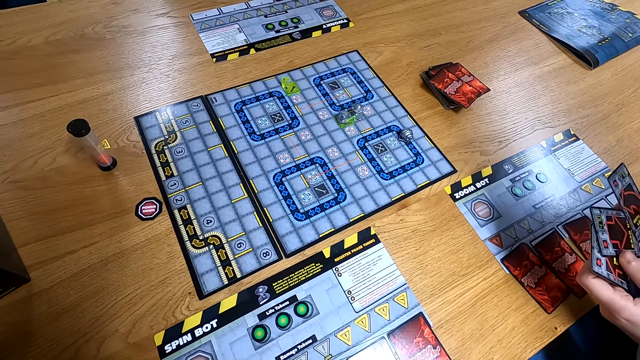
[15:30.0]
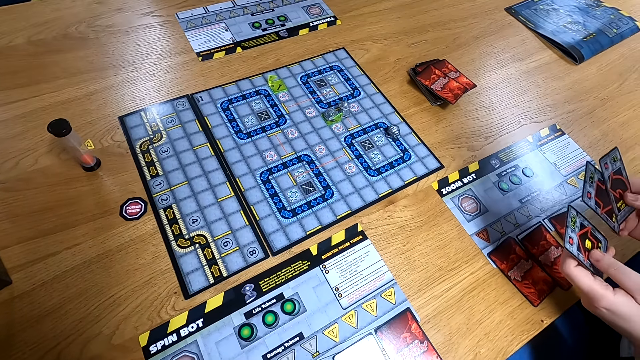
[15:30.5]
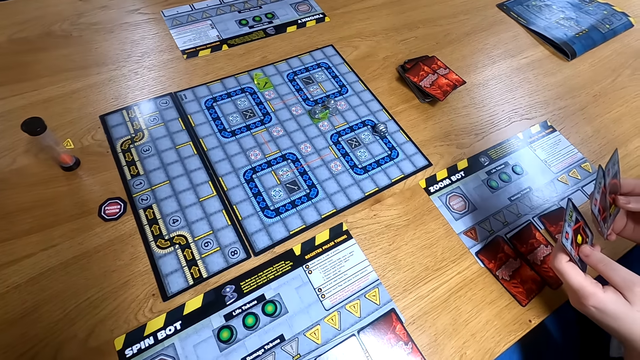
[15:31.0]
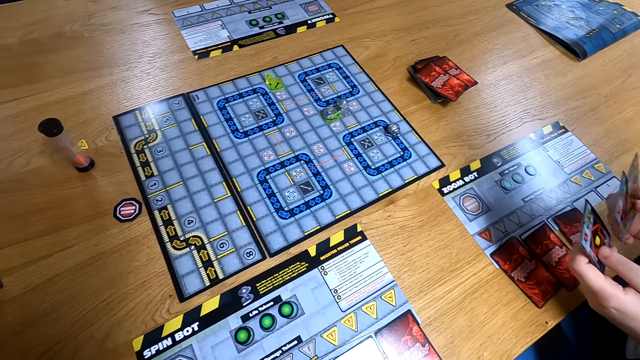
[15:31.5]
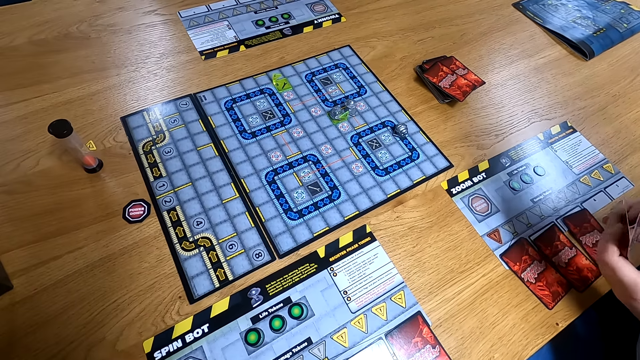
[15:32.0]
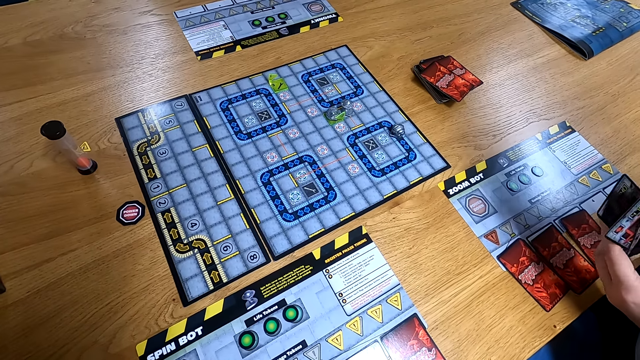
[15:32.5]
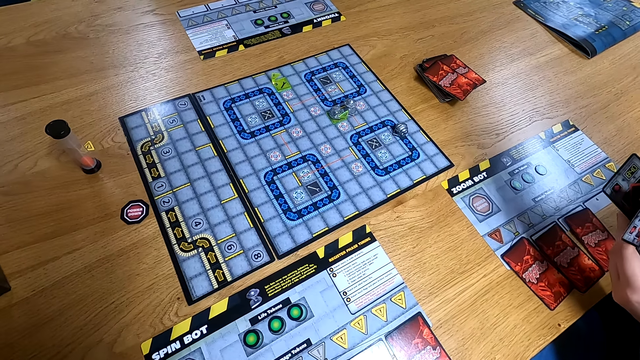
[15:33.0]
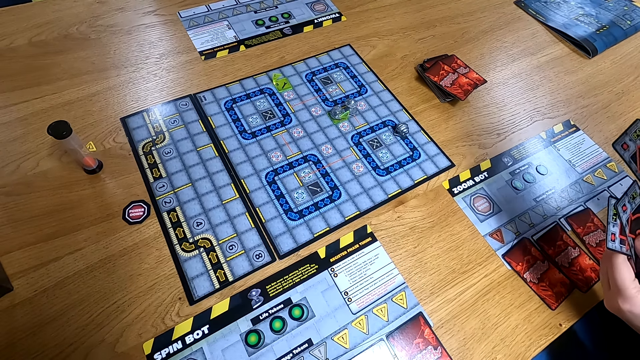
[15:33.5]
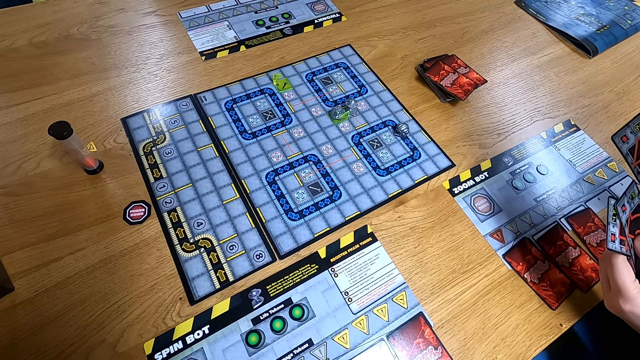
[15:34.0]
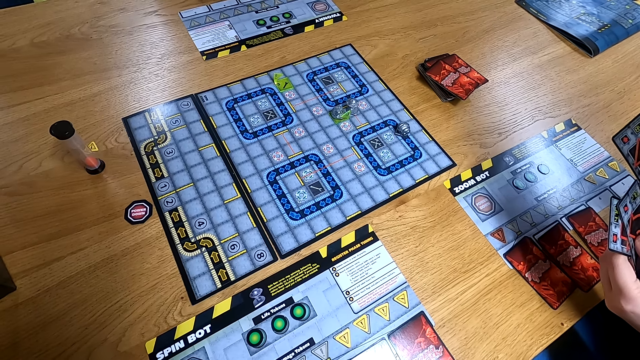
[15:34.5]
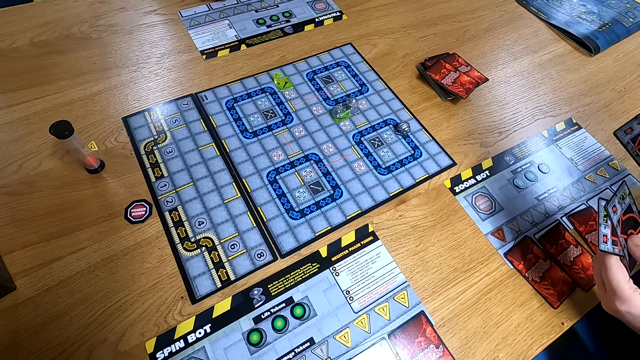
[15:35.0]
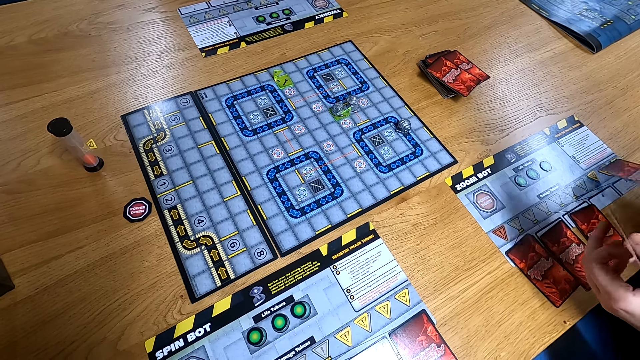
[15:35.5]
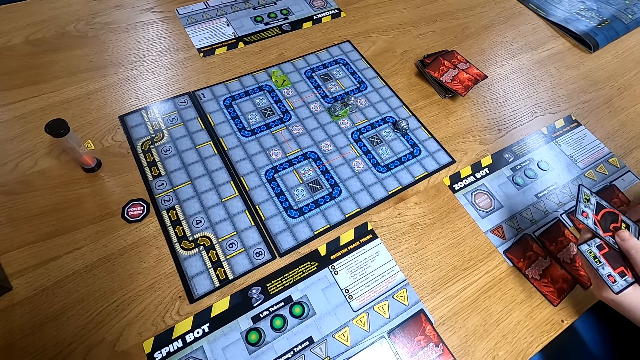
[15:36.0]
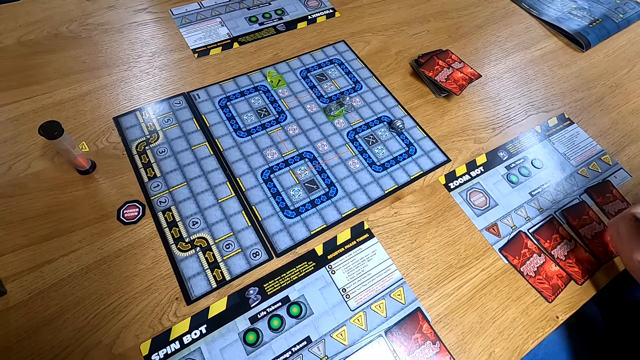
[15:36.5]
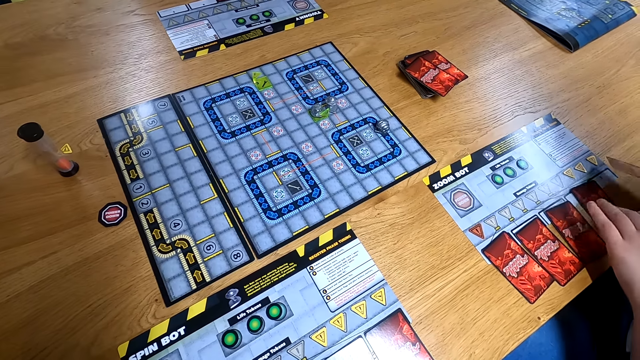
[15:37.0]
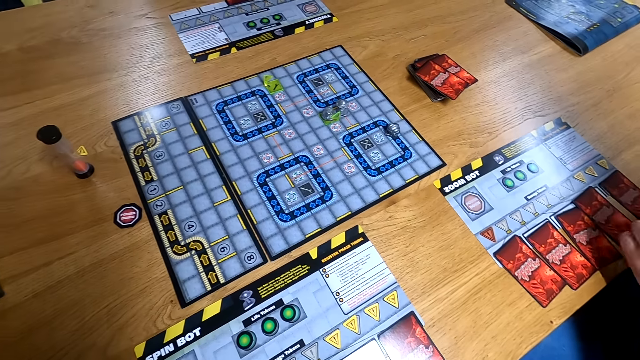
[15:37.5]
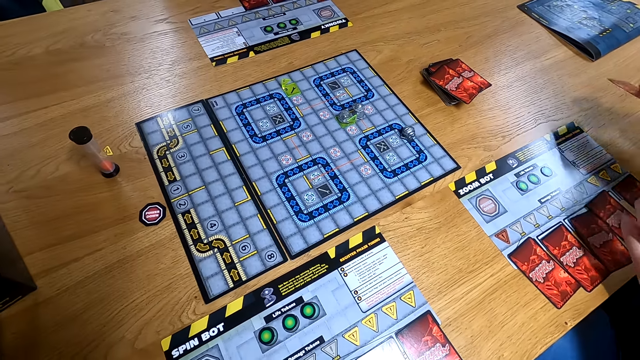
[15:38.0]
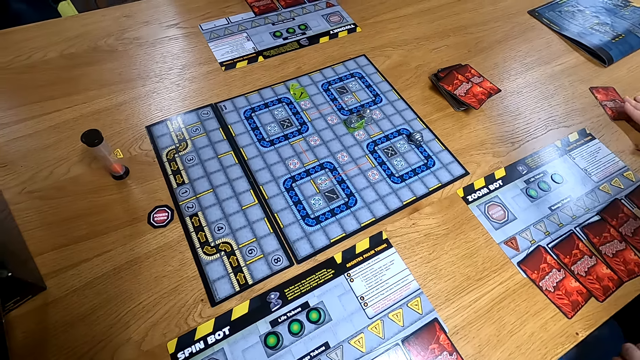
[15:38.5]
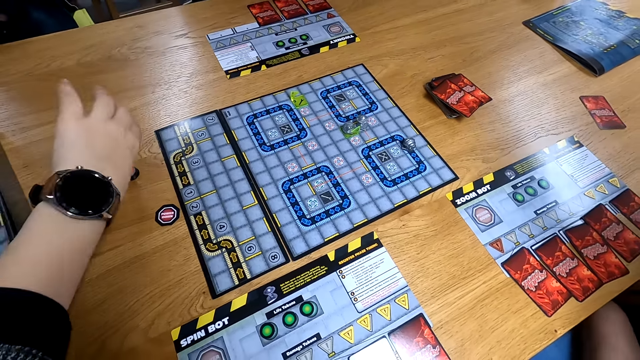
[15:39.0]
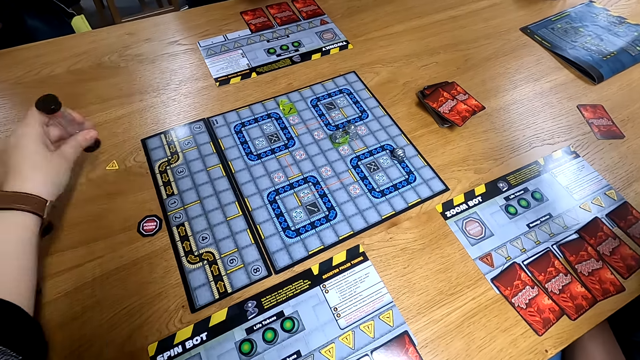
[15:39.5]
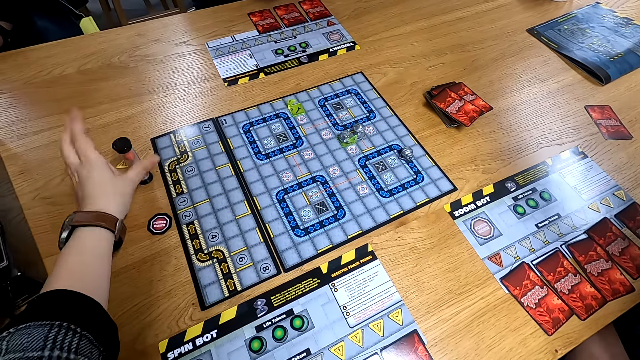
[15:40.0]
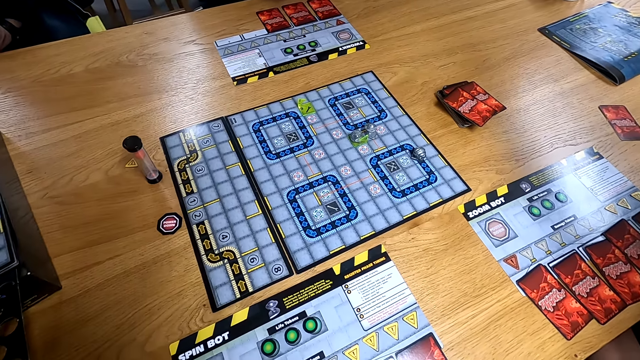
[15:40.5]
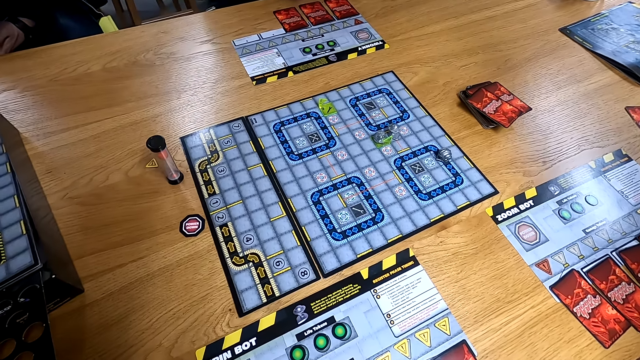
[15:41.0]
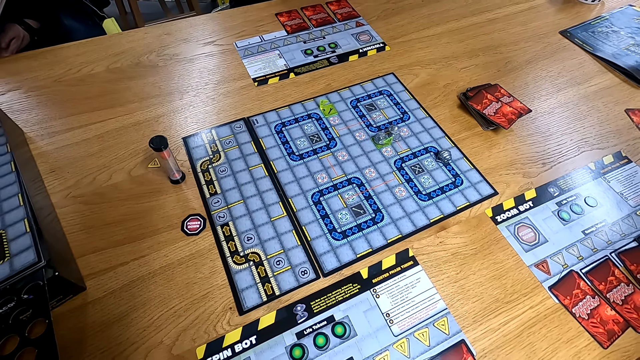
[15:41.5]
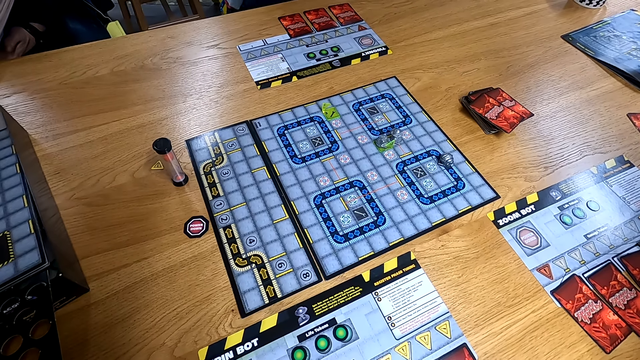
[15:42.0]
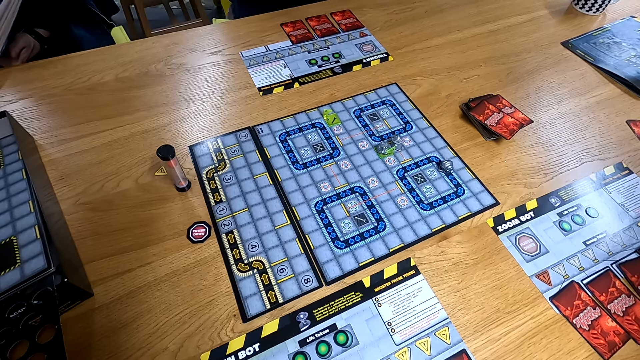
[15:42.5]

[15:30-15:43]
The man examines the cards in his hands. He drops the card on the table with his right hand. He drops the card repeatedly. The camera wearer flips a container on the table with his left hand.

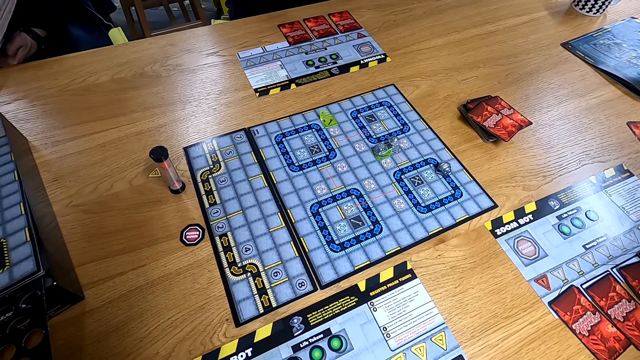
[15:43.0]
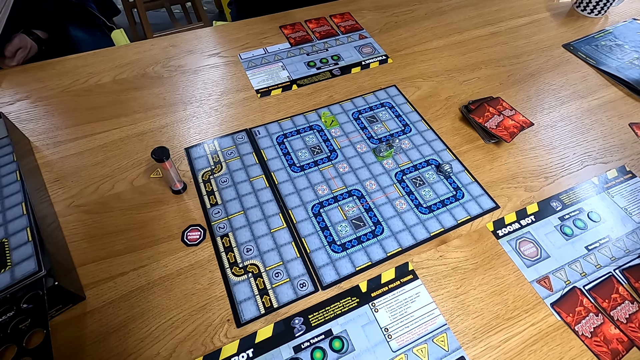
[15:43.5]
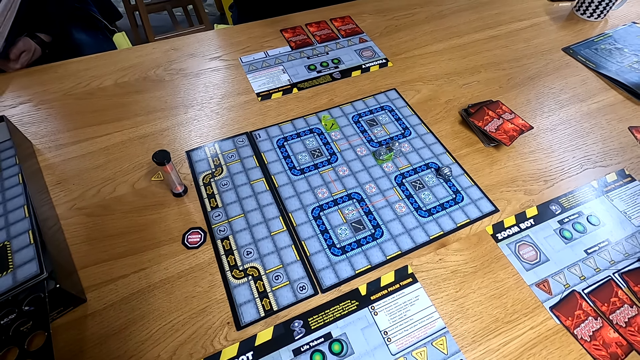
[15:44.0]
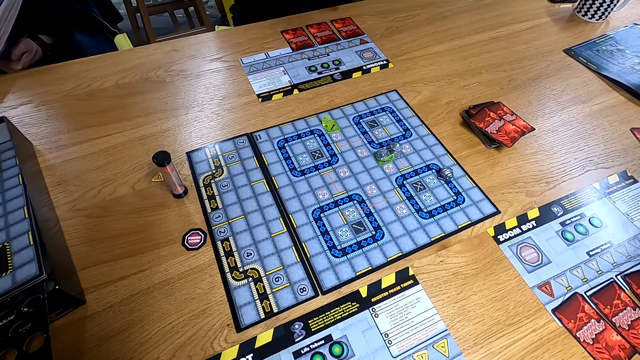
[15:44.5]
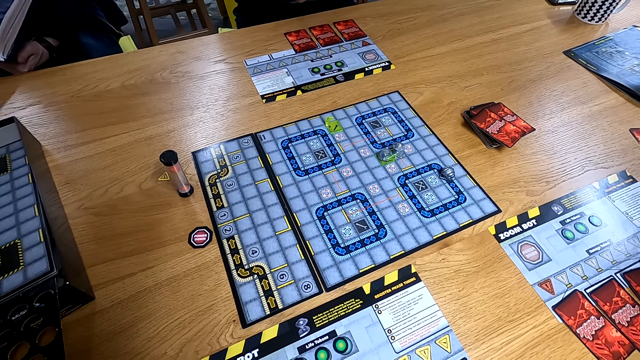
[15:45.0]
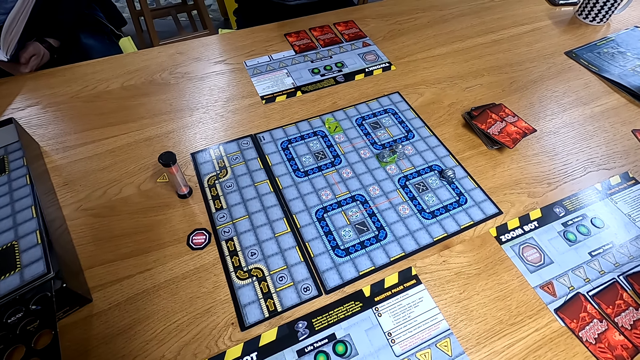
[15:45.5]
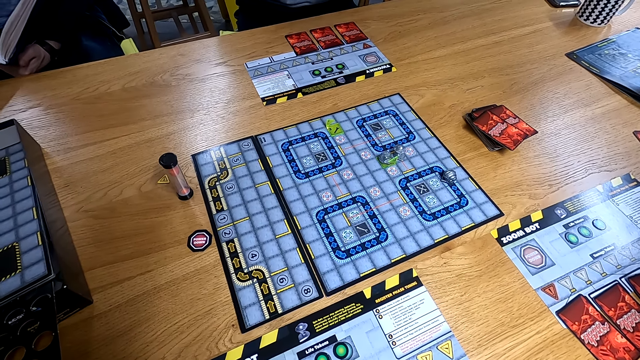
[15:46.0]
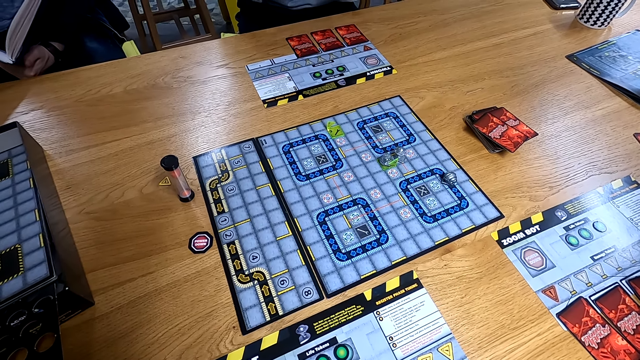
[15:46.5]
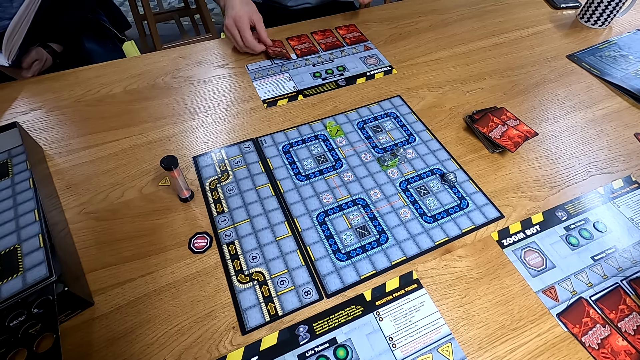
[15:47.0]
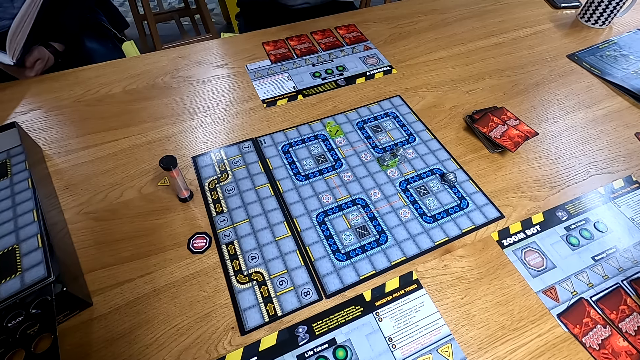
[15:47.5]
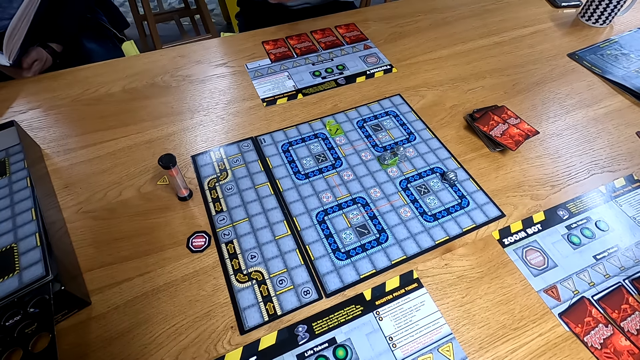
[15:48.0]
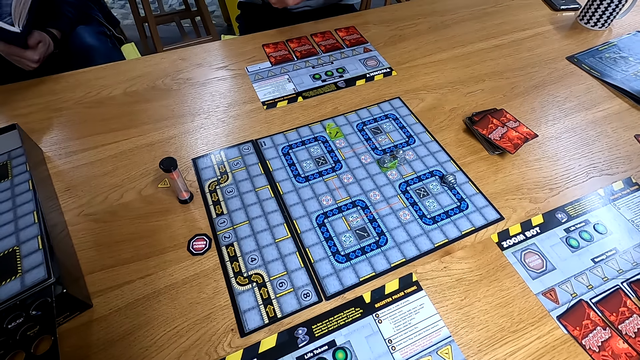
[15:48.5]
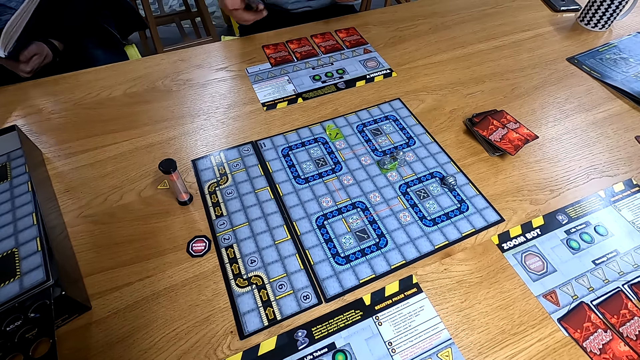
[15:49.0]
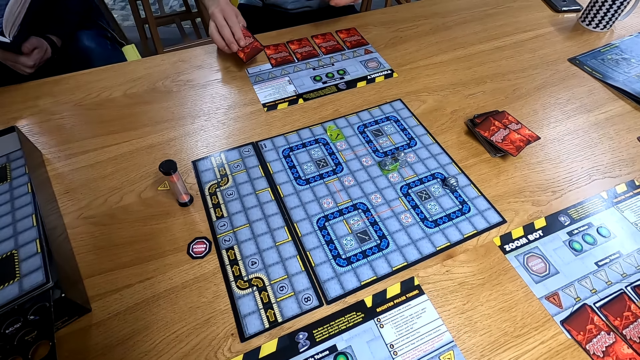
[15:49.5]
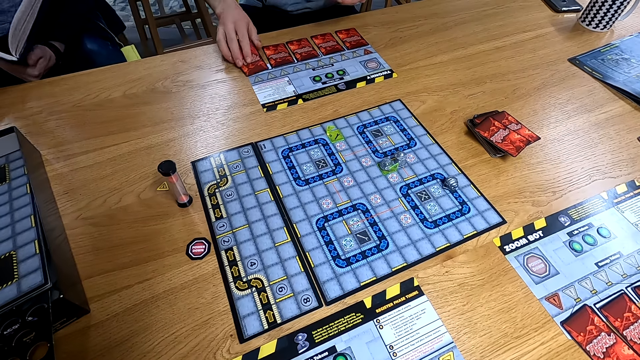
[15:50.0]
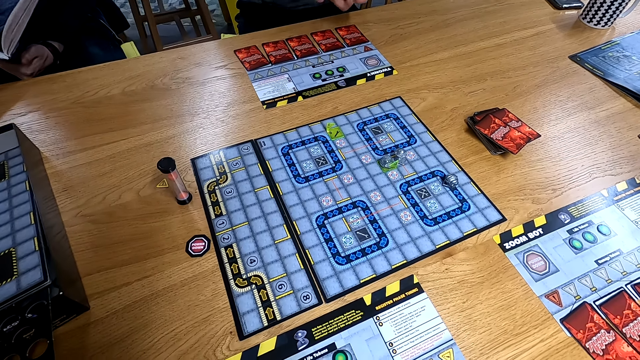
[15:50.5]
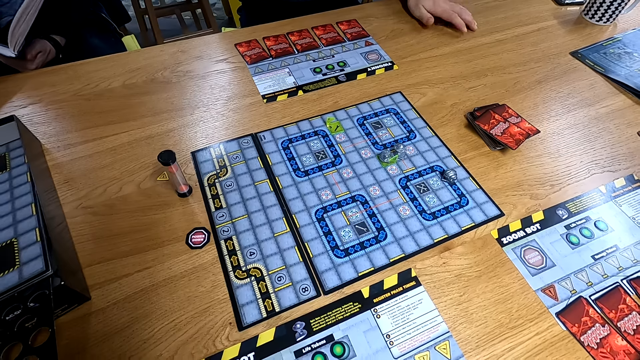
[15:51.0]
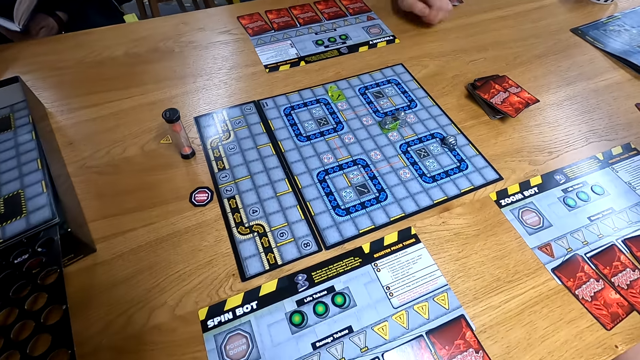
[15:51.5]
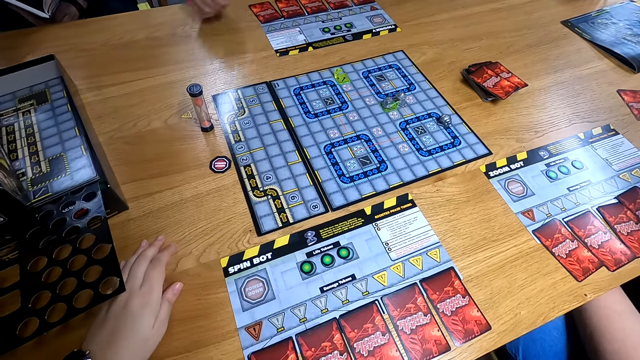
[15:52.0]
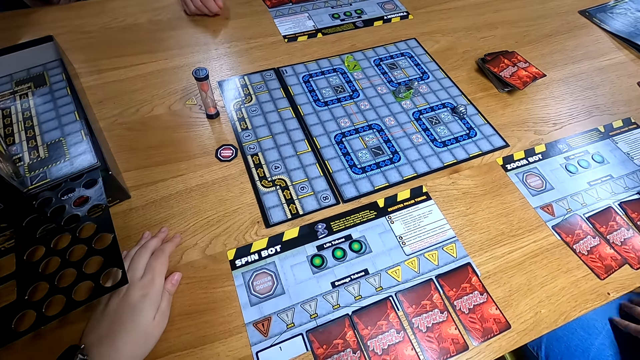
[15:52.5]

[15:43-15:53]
The man drops the card on the table with his right hand. He drops the card again. He drops the cards on the table with his right hand.
